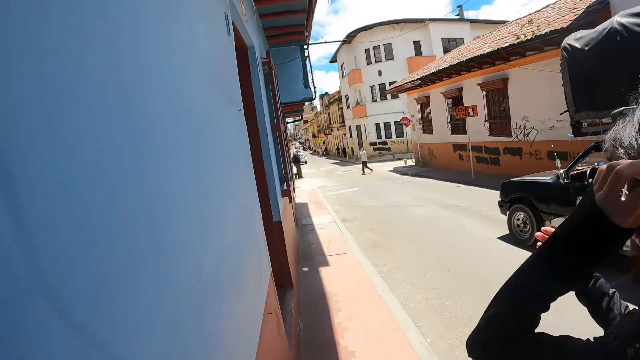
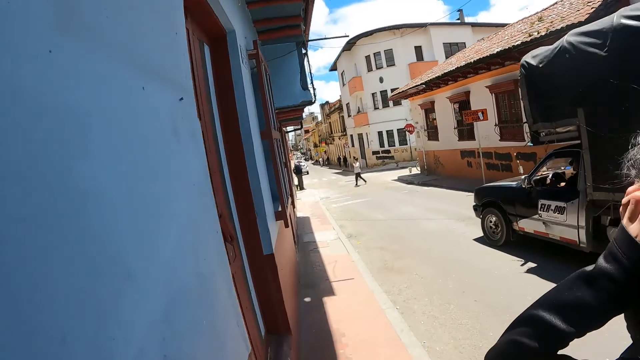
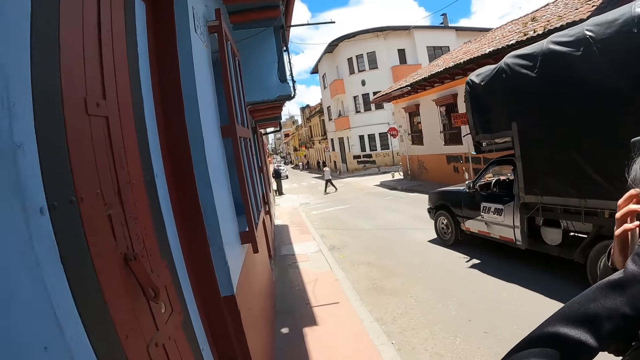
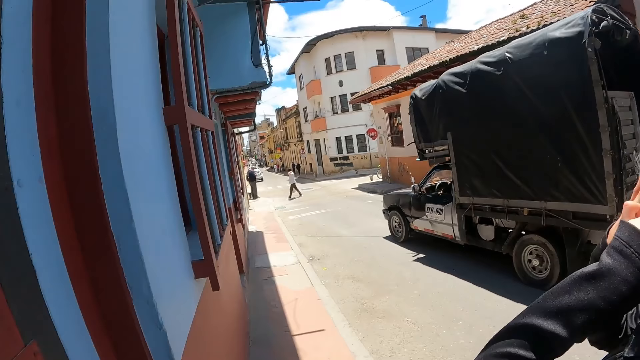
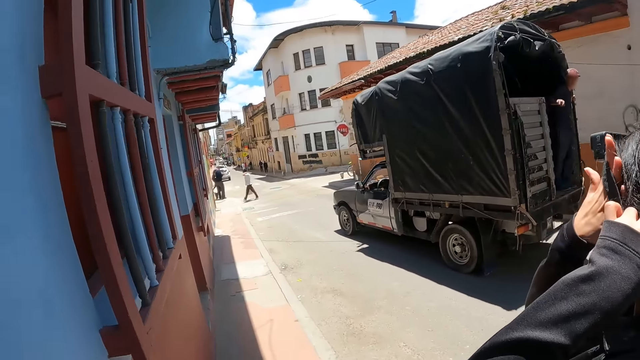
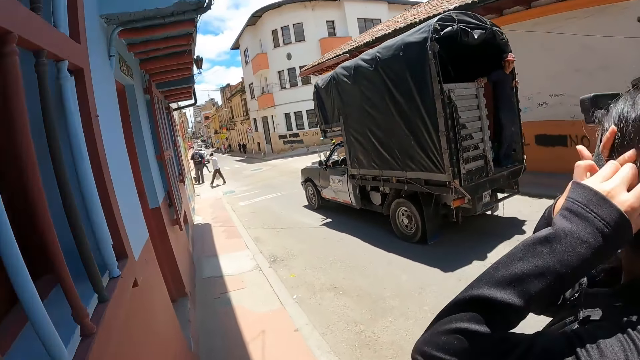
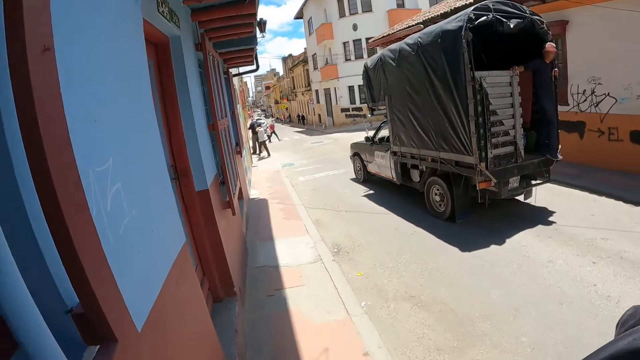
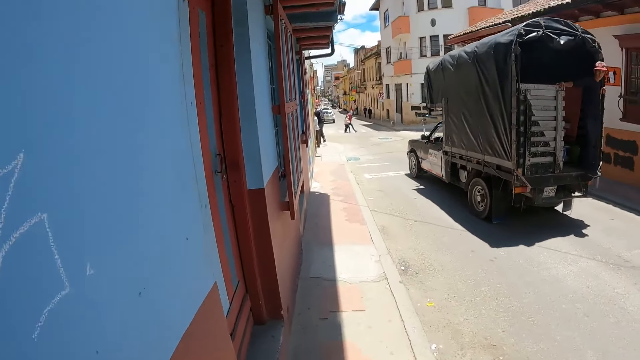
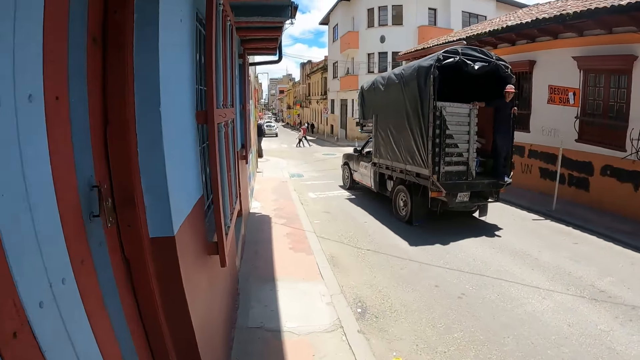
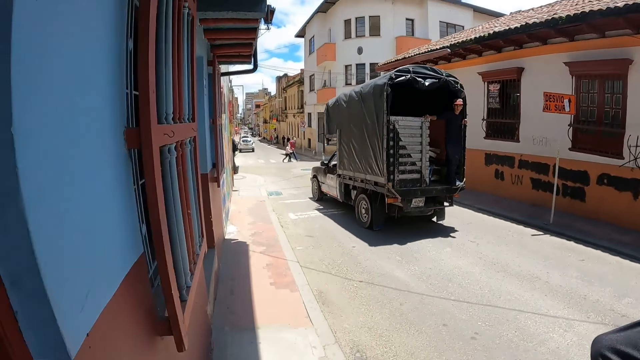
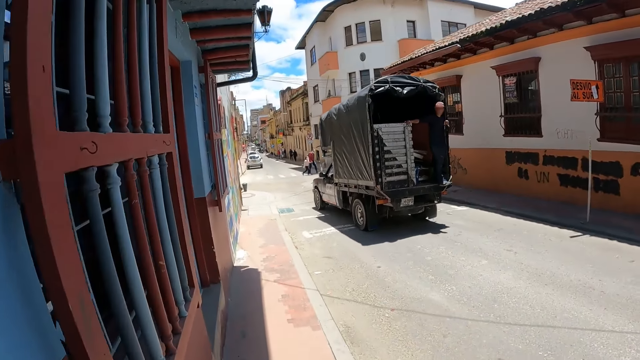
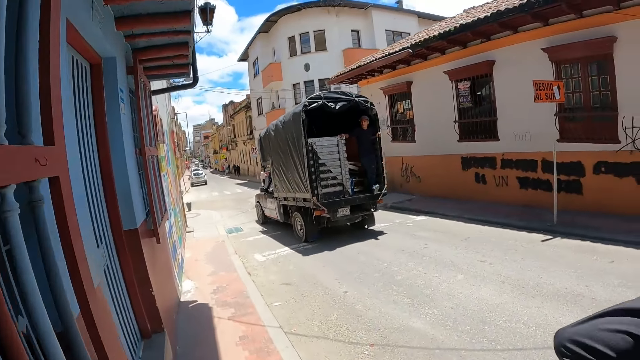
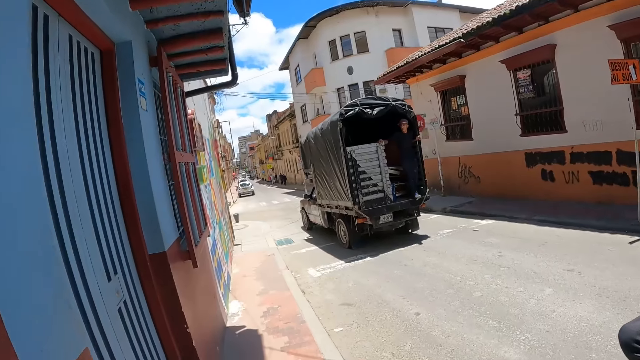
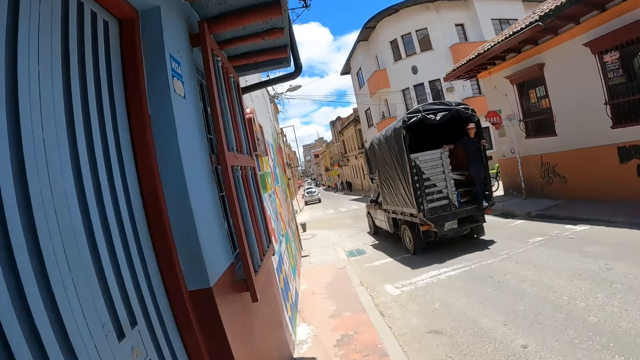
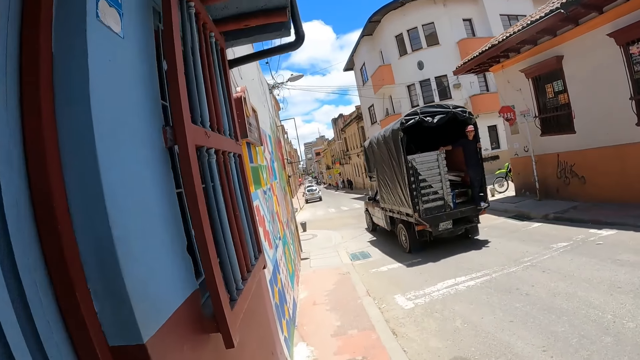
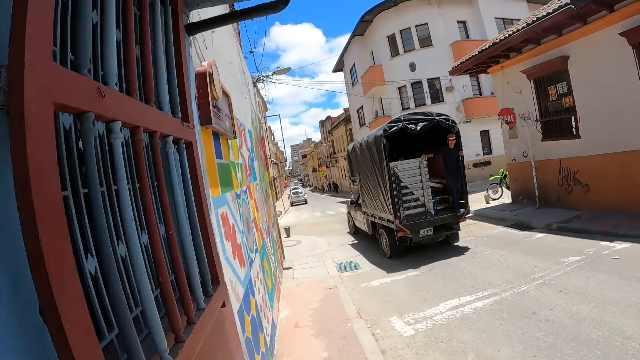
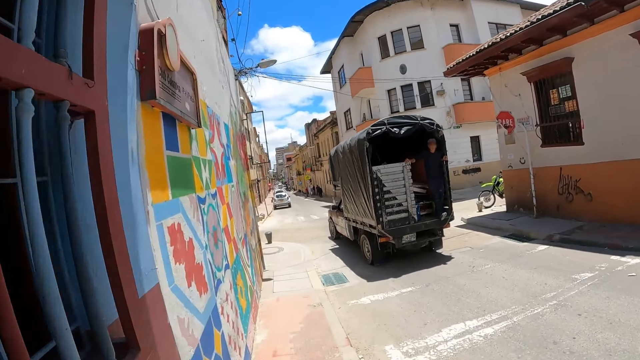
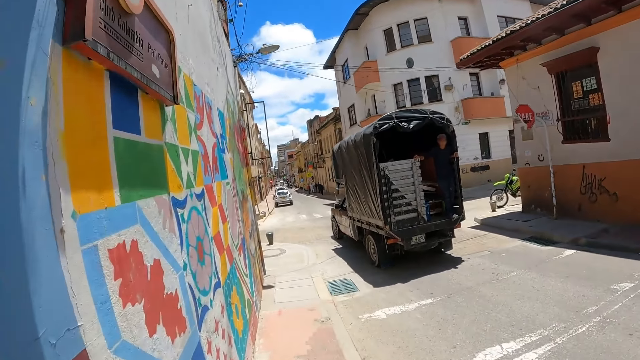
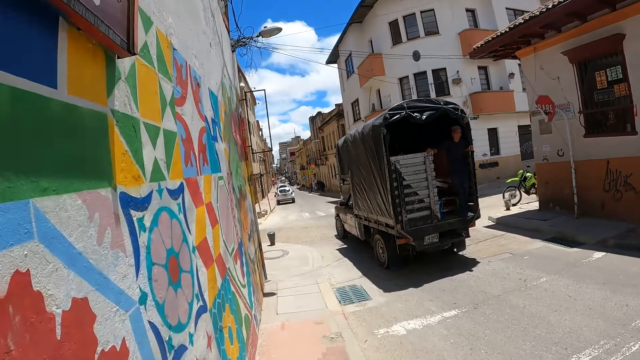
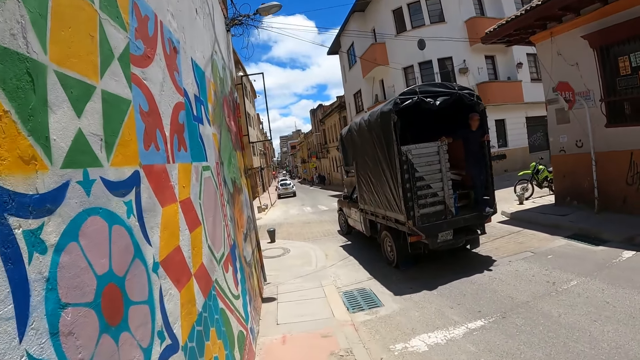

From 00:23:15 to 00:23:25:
The camera wearer walks along the sidewalk. A man touches the hair with the left hand. The man adjusts the camera bladder with the left hand. The camera wearer walks along with the man.

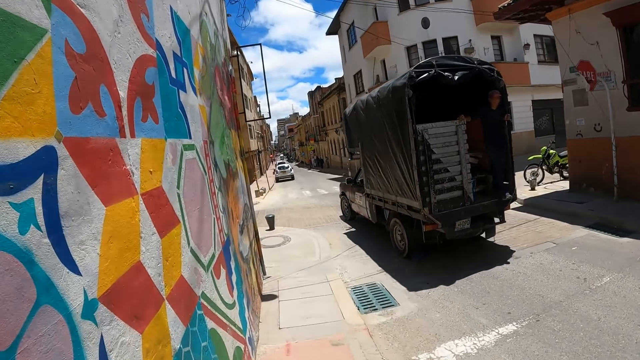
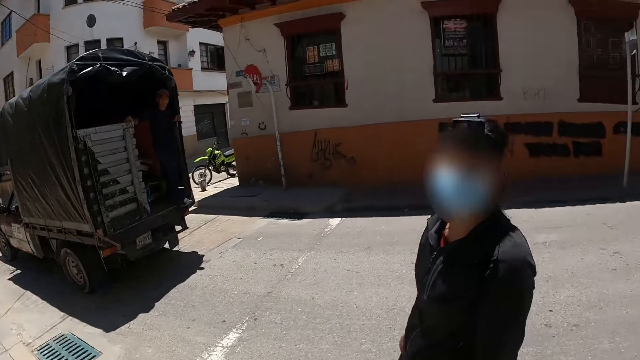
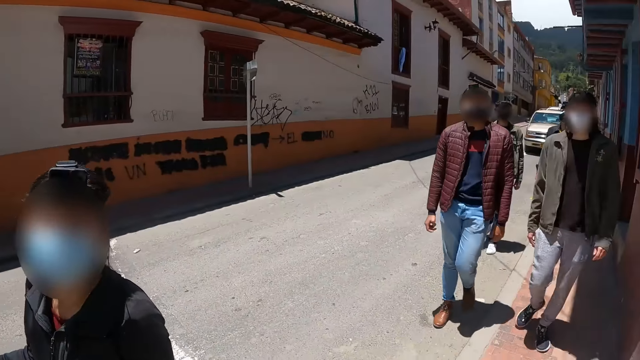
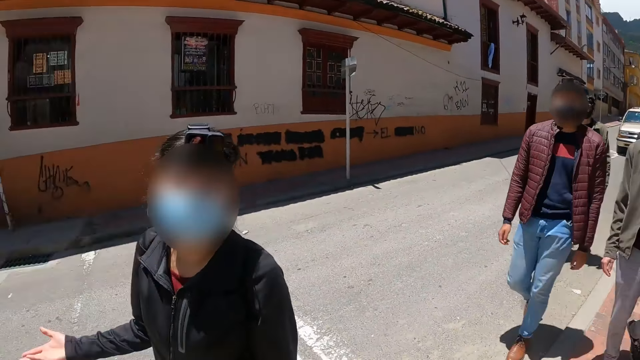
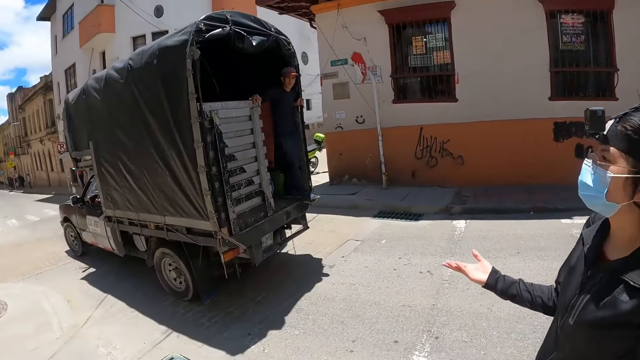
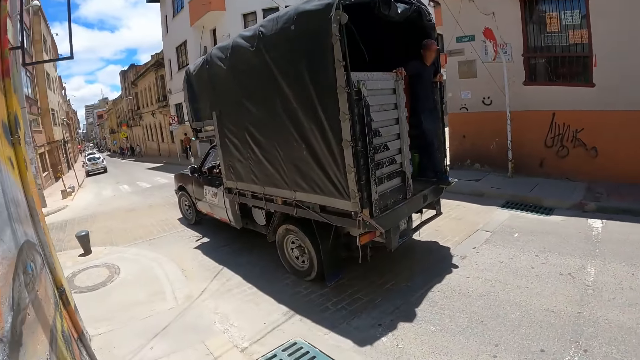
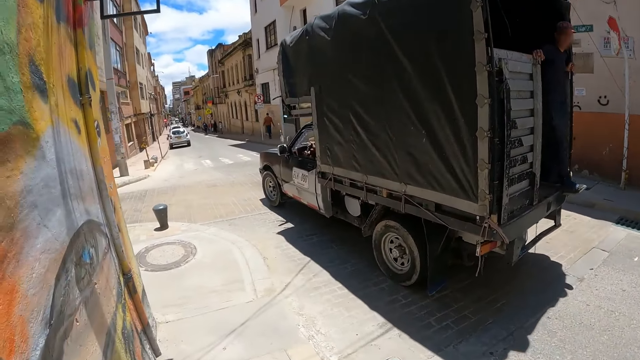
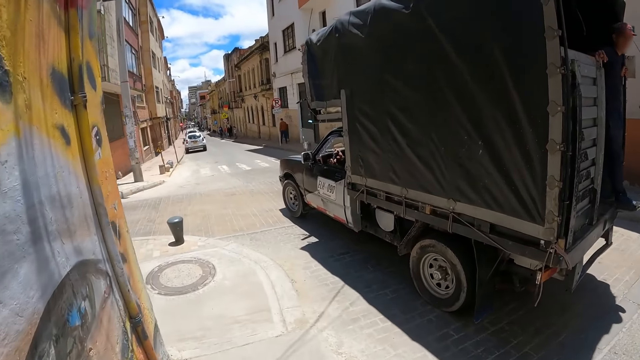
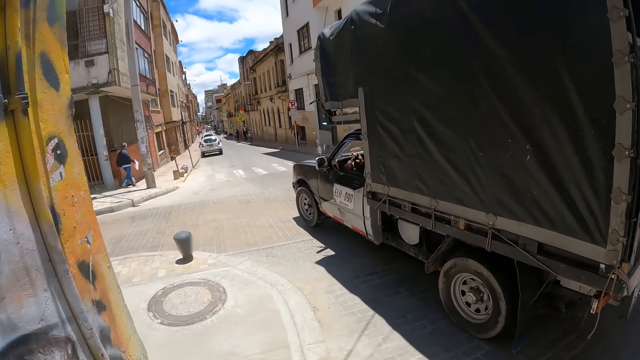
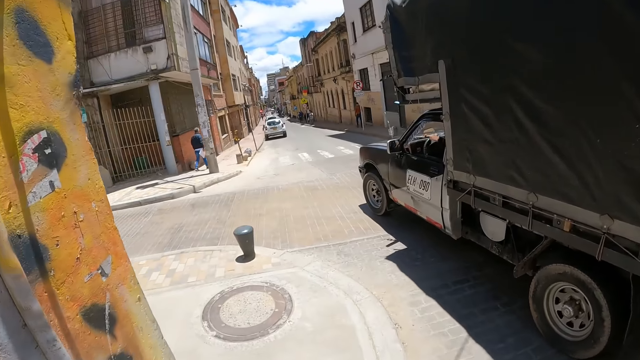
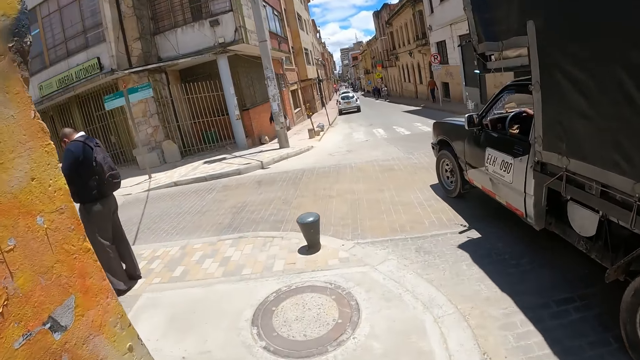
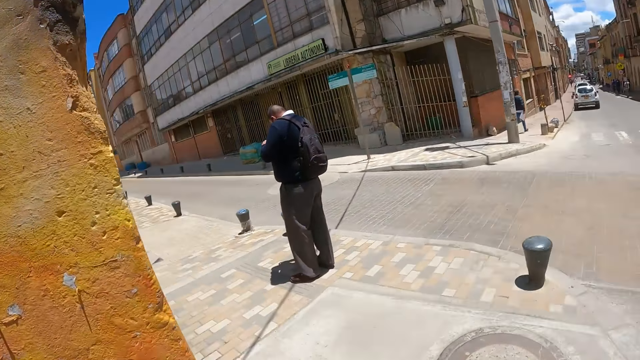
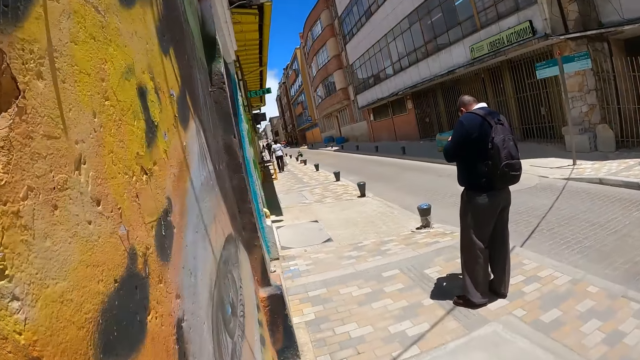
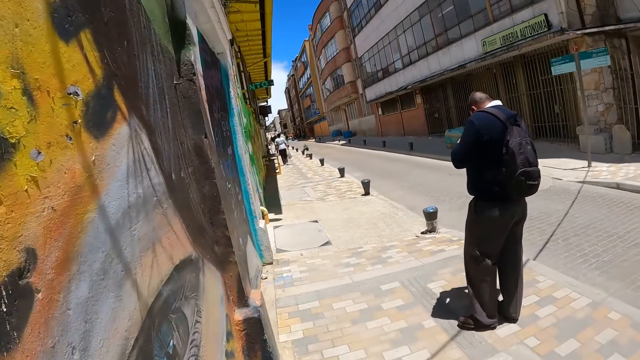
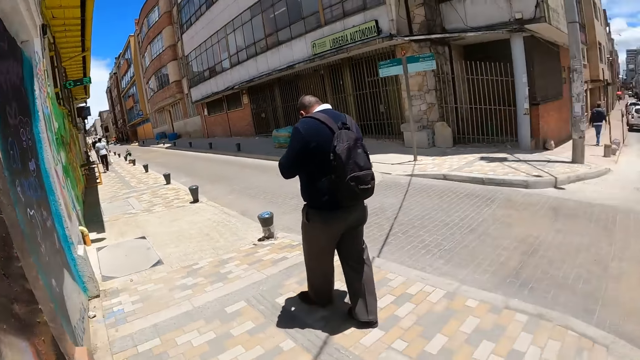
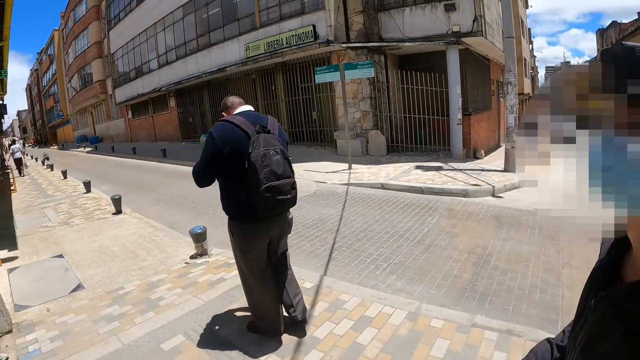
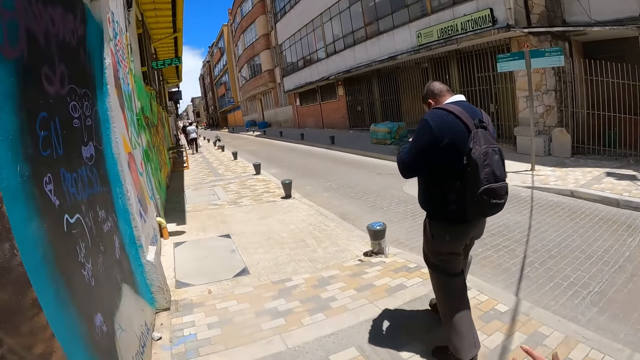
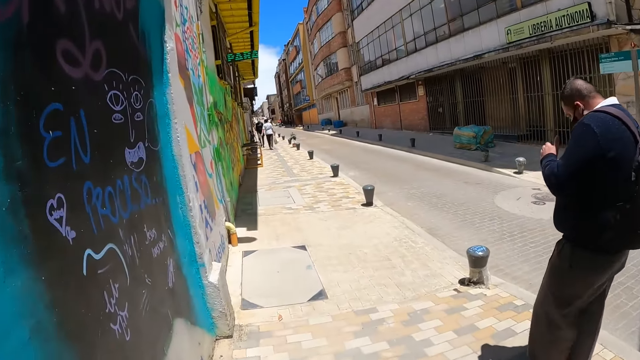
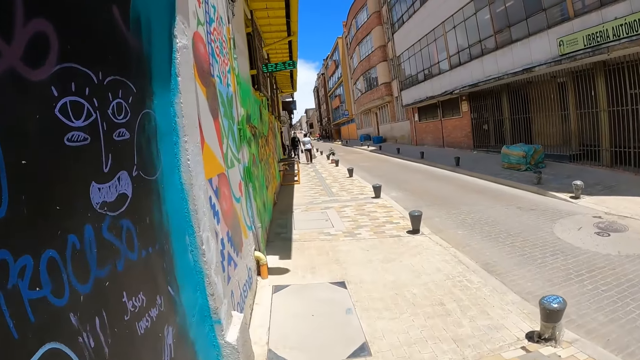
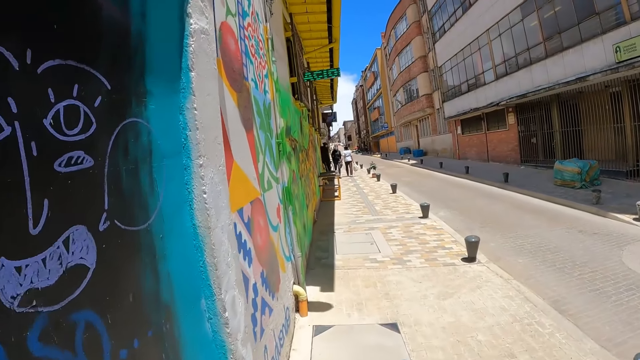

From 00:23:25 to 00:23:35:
The camera wearer turns around the sidewalk. A man moves the right hand. The camera wearer walks along the sidewalk with the man. The man moves the right hand.
